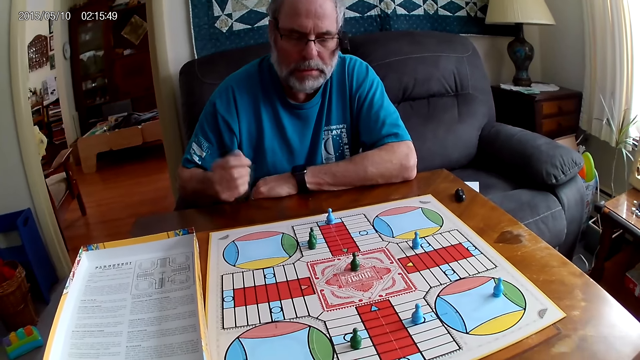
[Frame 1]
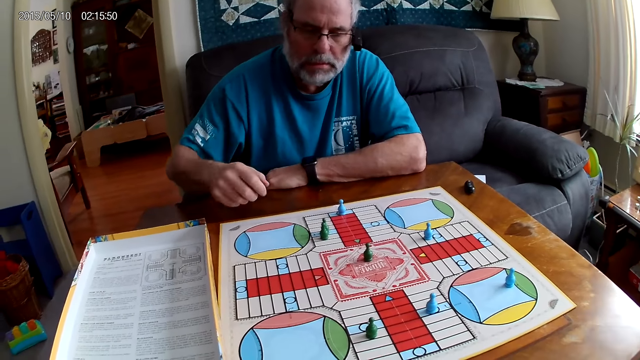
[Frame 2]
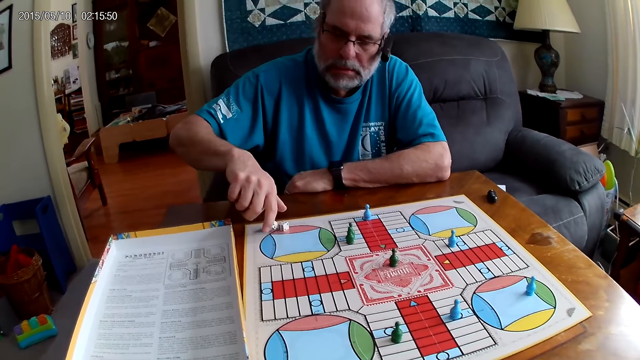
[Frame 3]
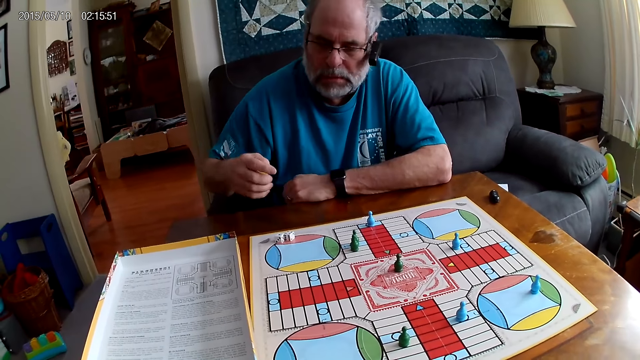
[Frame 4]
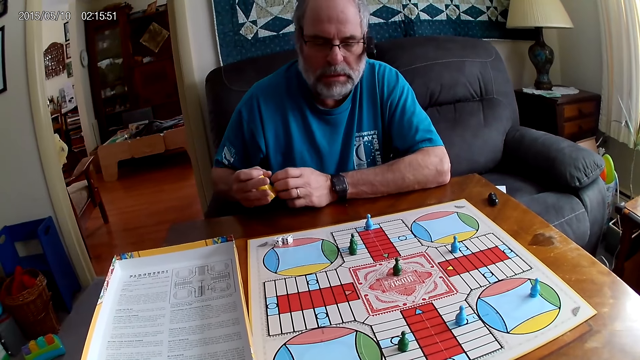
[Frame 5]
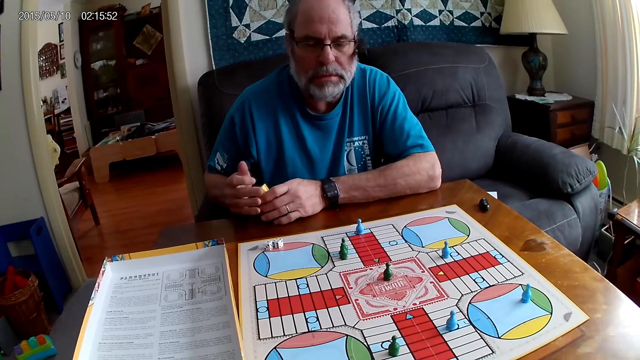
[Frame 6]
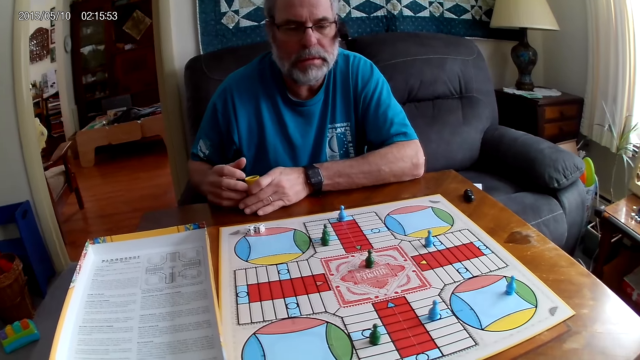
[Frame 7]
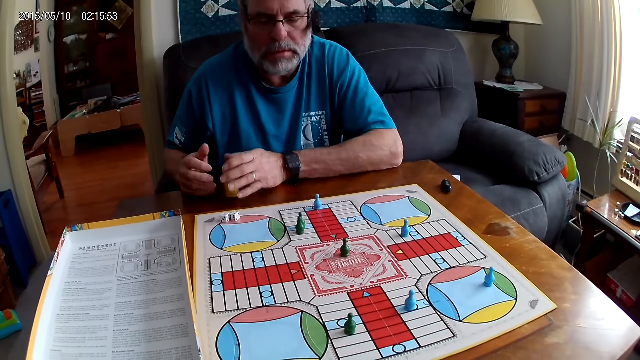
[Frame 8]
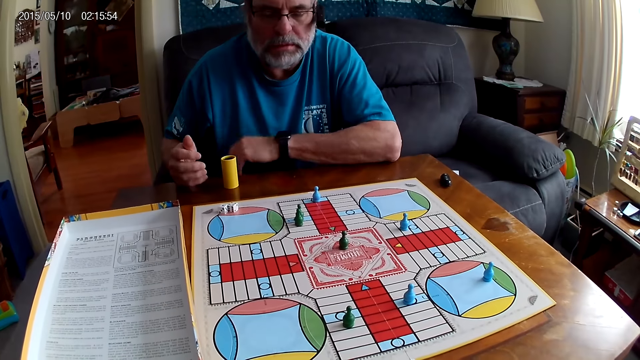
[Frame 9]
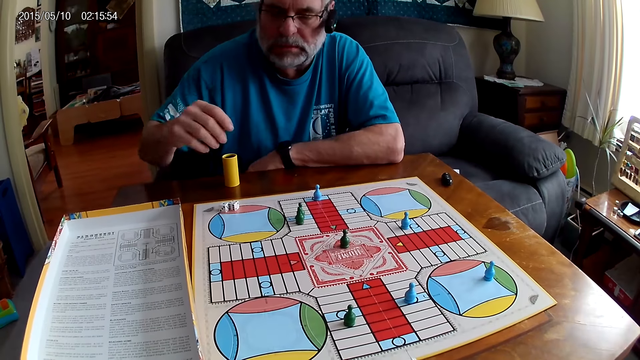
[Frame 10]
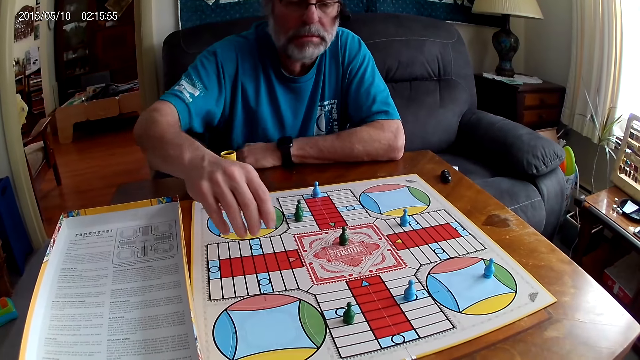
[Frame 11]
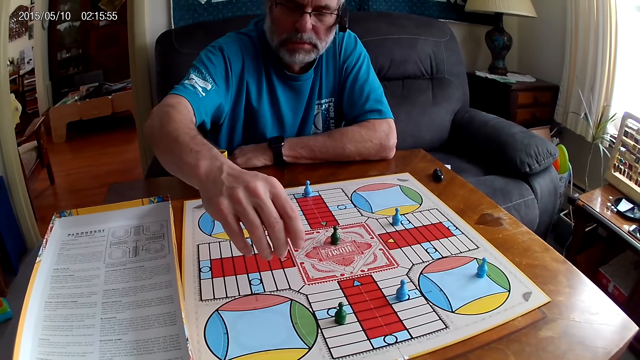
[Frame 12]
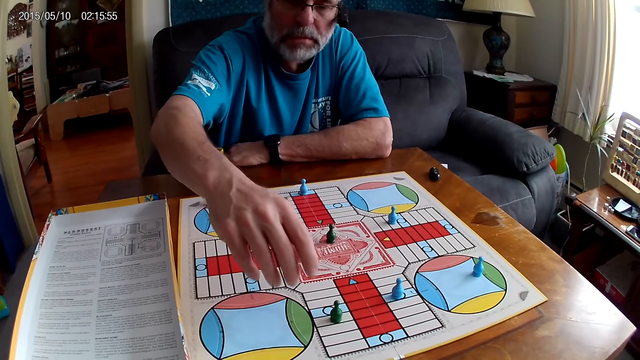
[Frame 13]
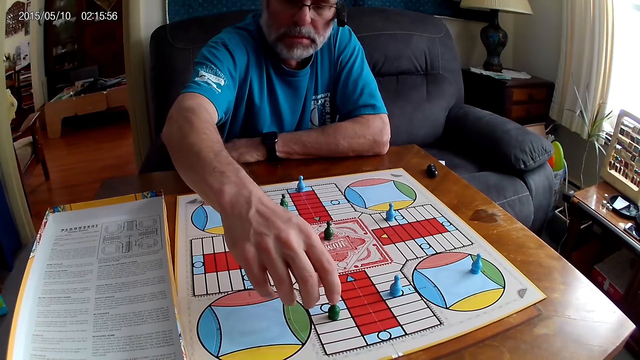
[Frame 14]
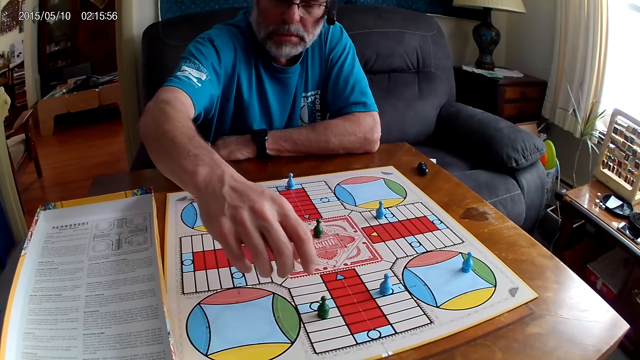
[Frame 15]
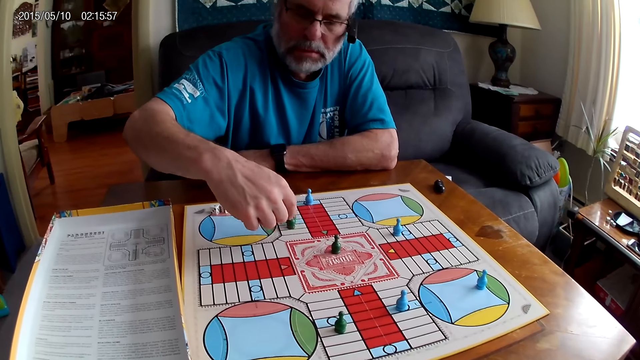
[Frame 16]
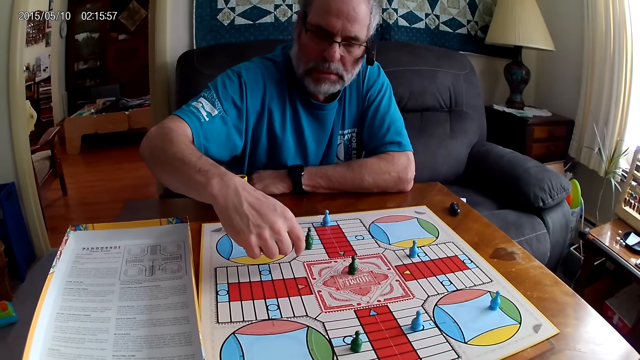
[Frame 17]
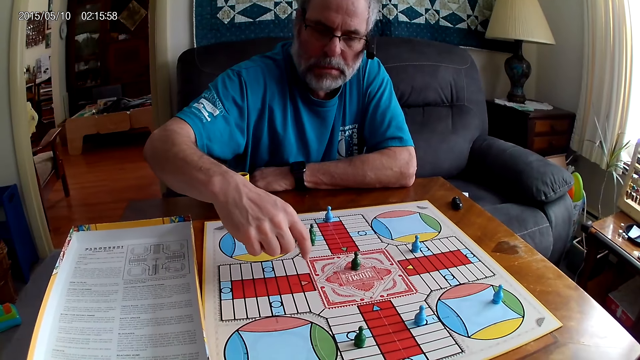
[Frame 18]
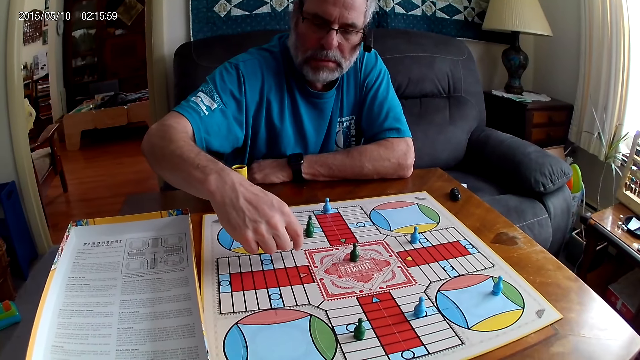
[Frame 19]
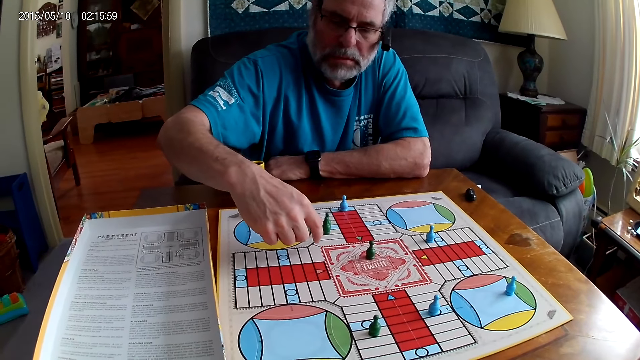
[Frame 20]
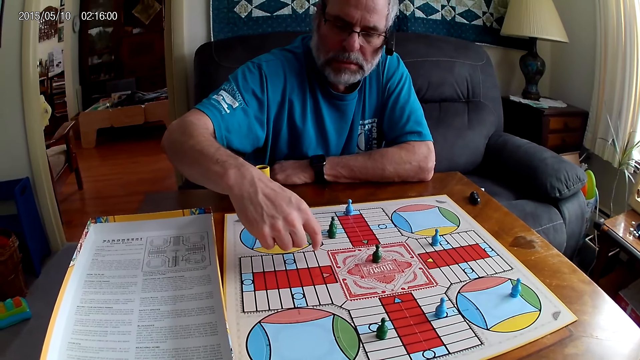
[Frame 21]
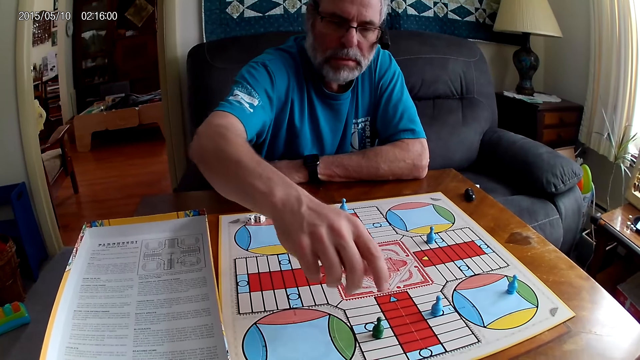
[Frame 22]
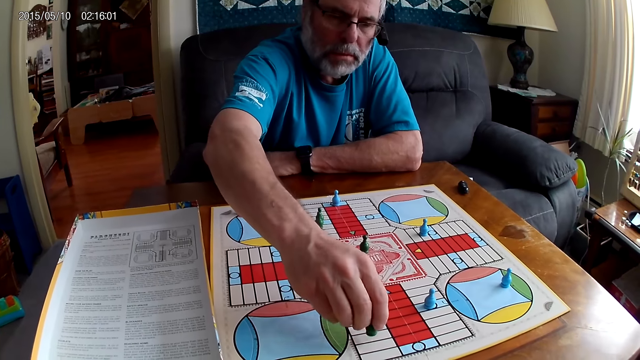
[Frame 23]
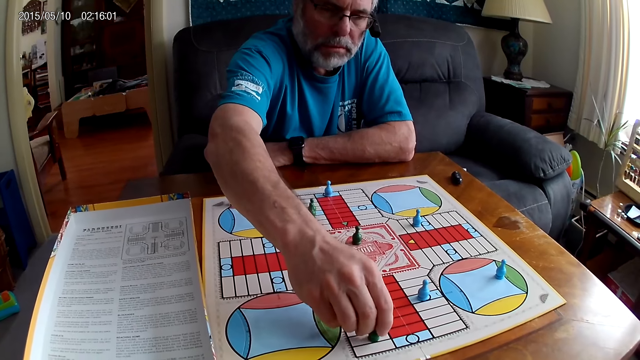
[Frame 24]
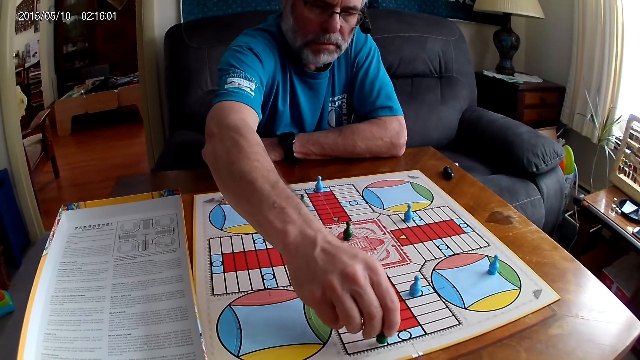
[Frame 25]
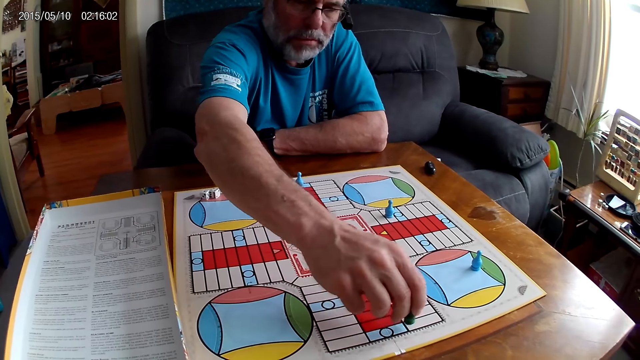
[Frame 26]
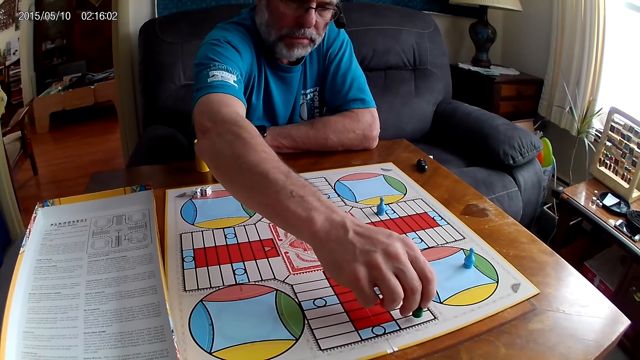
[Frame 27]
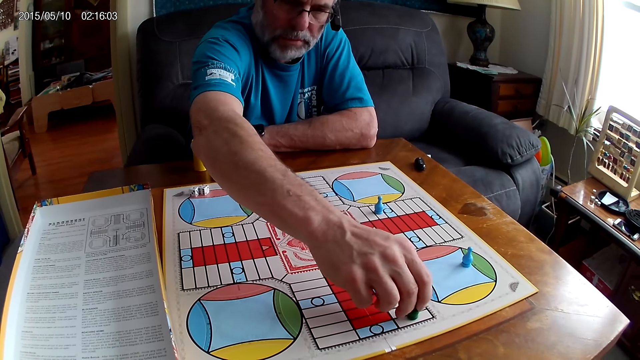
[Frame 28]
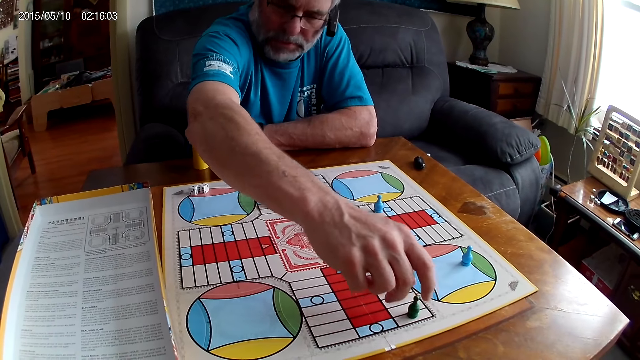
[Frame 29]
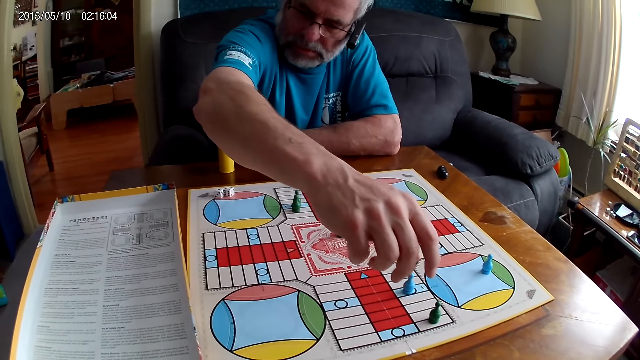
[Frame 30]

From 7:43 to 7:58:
A man pours the dice on the Ludo board with his right hand. He holds the dice cup with the other hand. He places the dice cup on the table. He looks at the dice. He counts the move on the board game. He moves a green pawn with his right hand through some cells on the Ludo board.

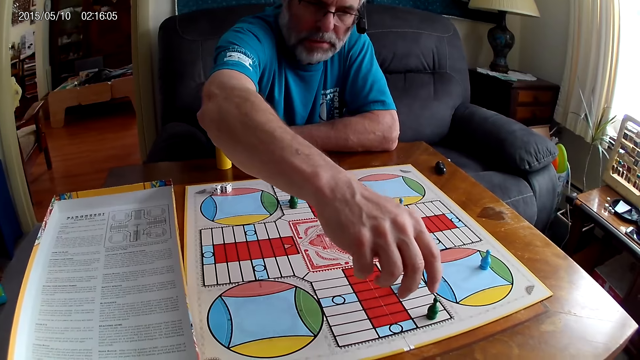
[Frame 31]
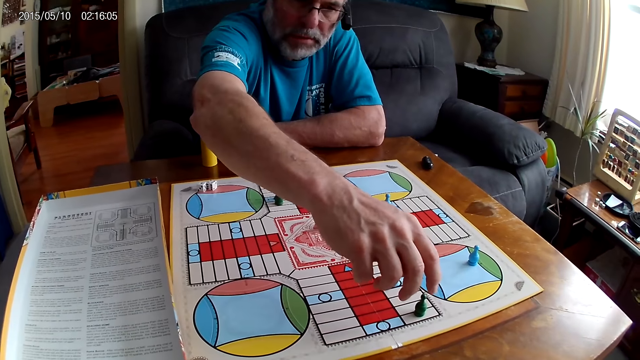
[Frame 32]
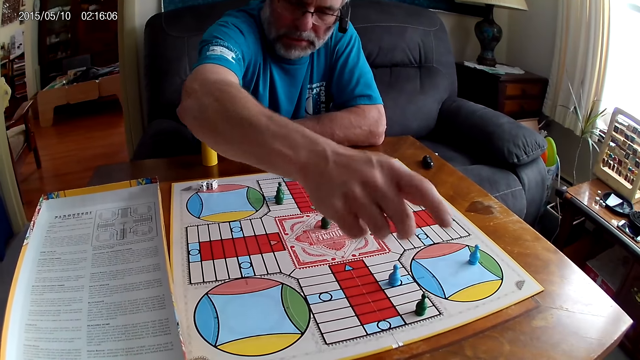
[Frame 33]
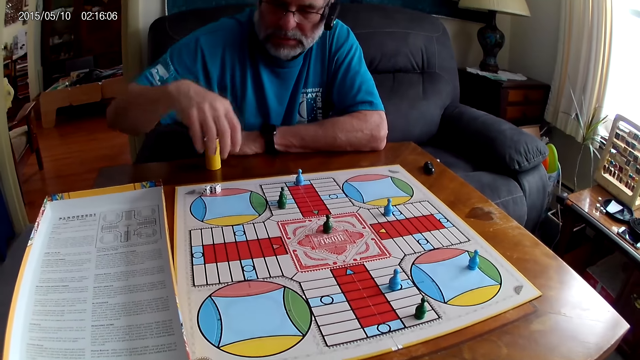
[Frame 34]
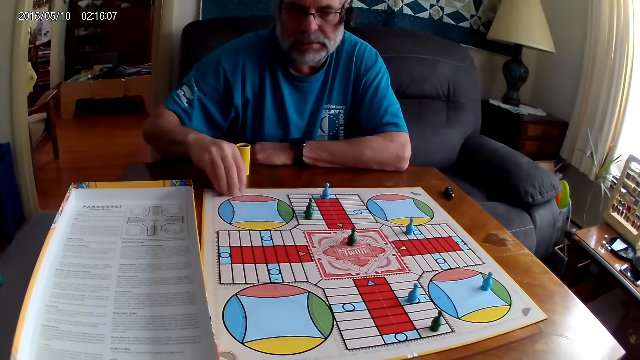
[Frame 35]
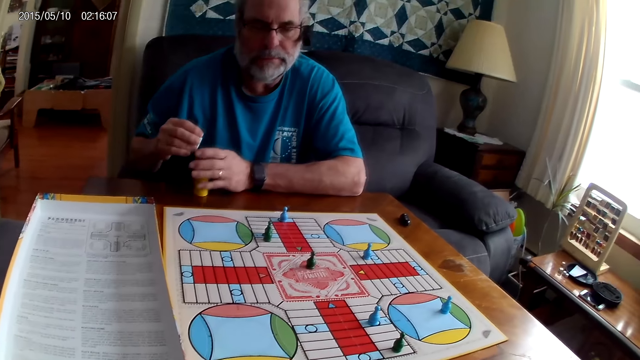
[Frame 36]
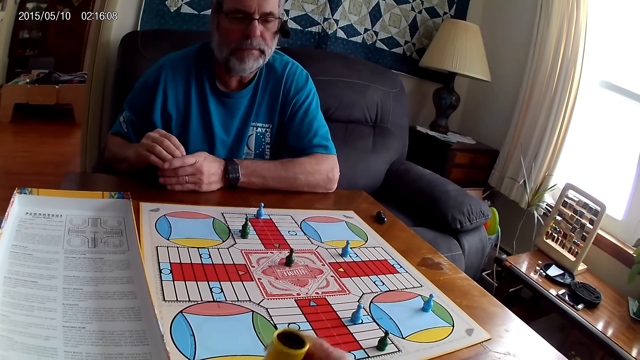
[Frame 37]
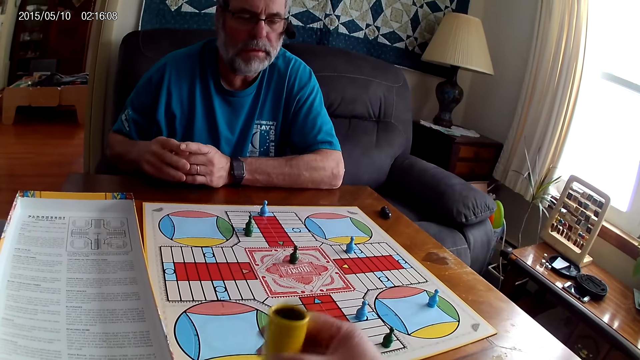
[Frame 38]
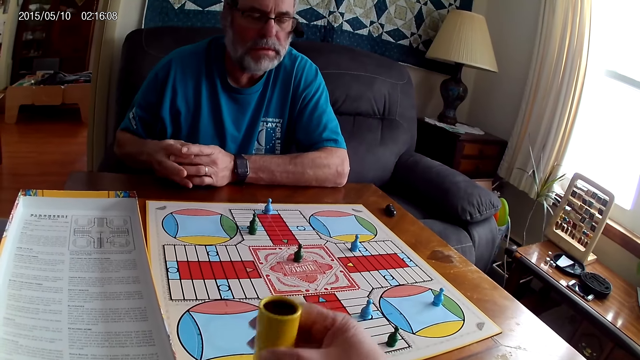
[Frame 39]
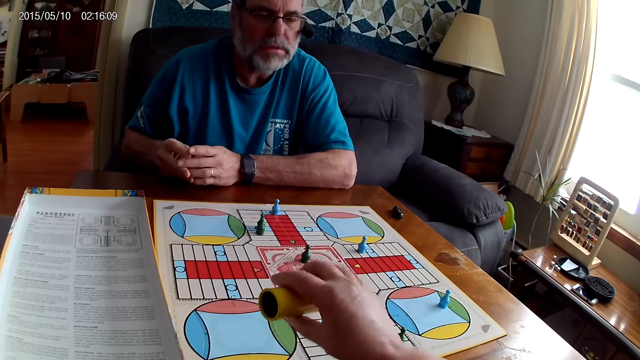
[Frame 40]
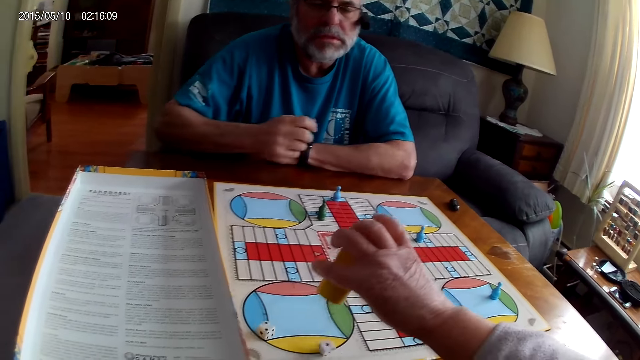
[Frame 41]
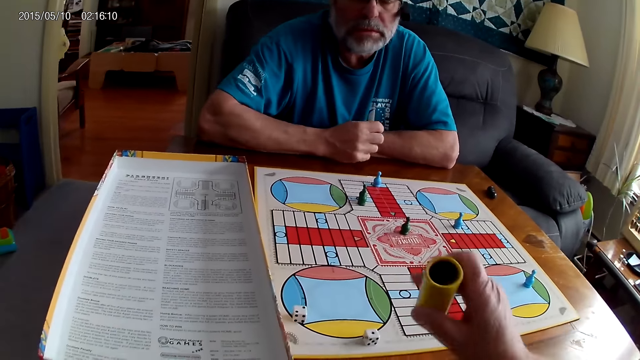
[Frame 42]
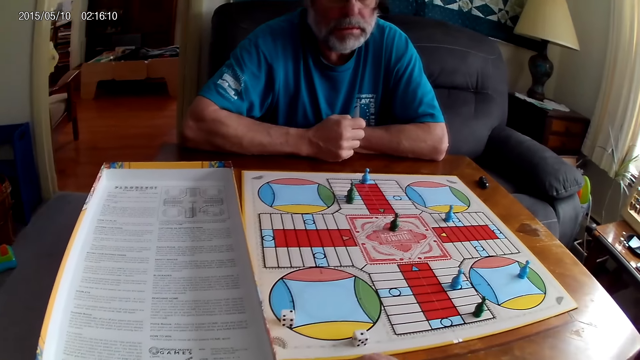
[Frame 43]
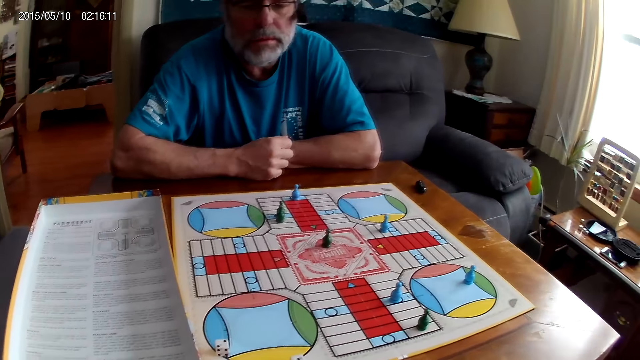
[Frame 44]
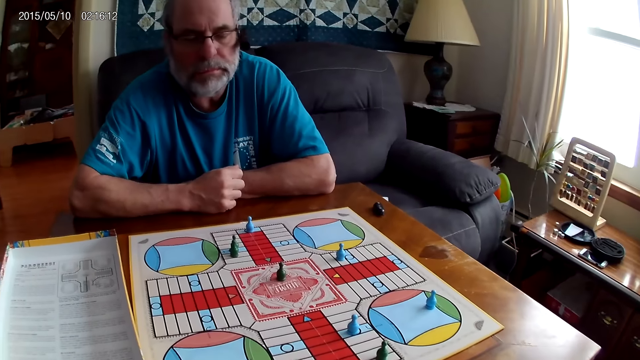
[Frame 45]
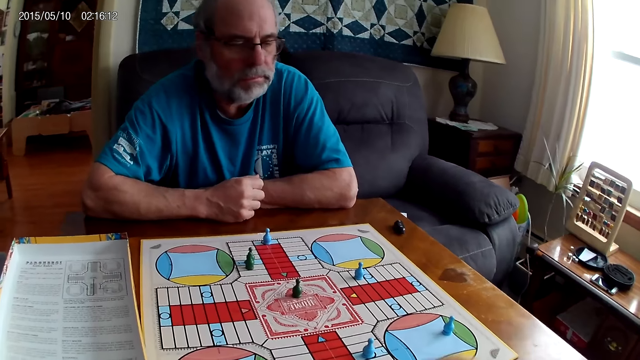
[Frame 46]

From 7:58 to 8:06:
A man picks the dice on the table with his right hand. He puts the dice in the container or dice cup with his right hand. The camera wearer shuffles the dice in the container with her right hand. She pours the dice from the container on the Ludo board. She places the dice cup aside. She makes a sound.
